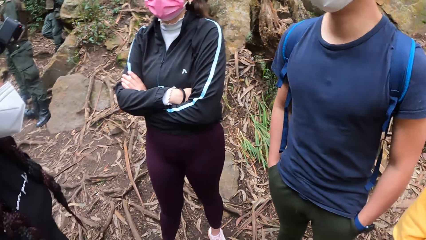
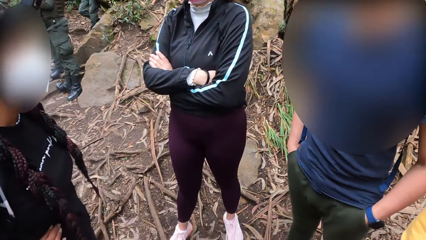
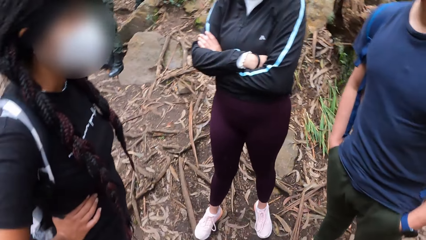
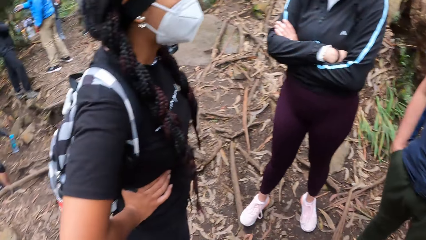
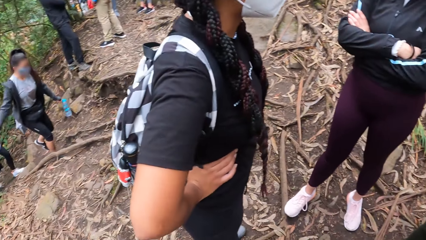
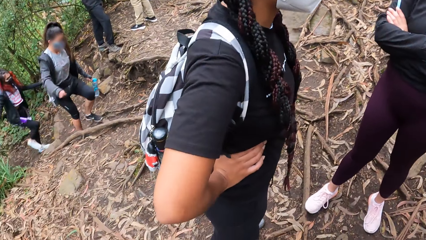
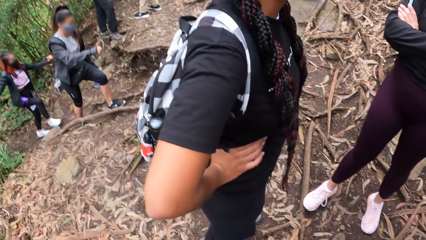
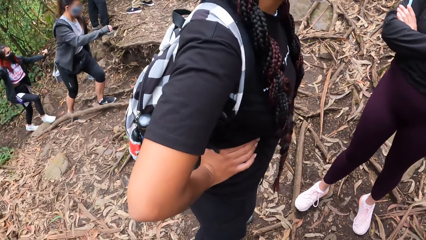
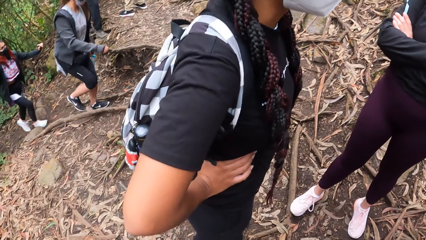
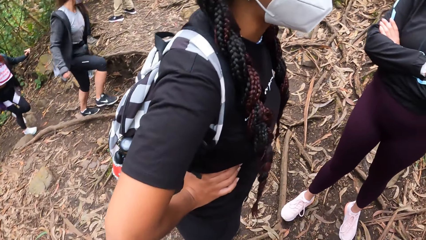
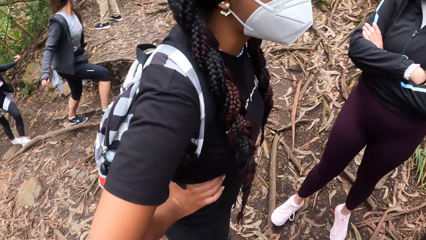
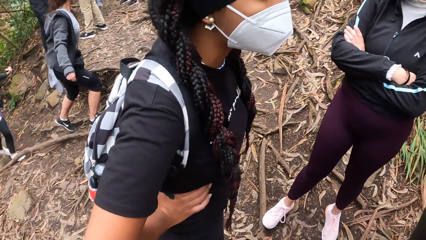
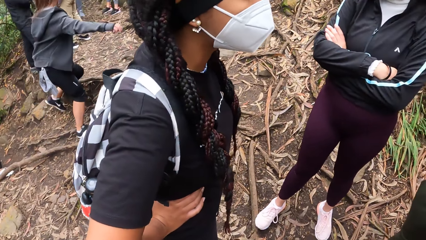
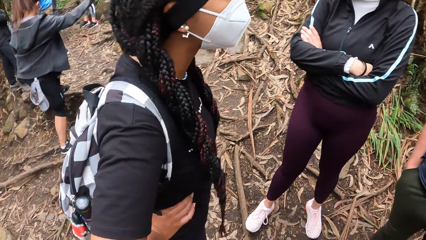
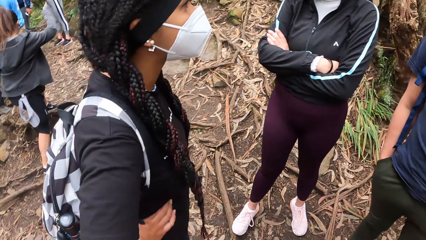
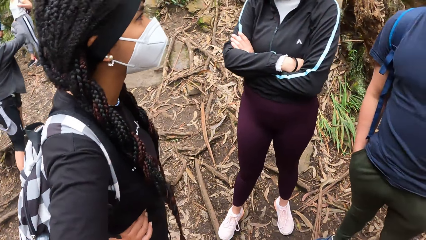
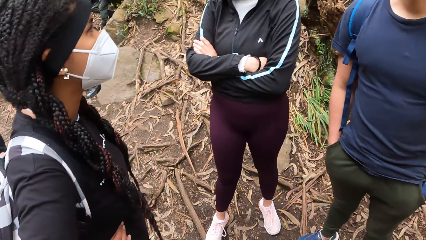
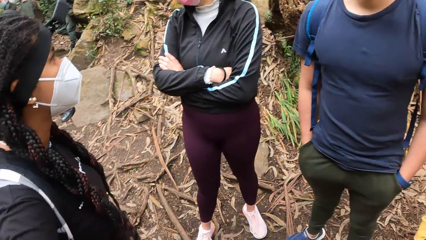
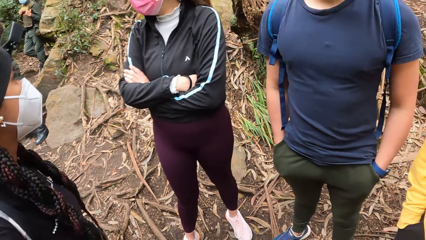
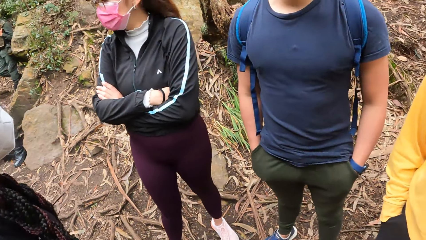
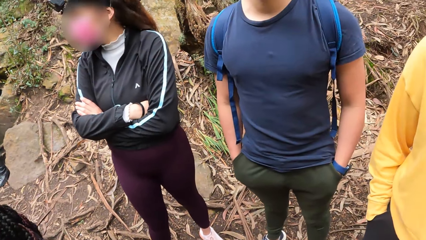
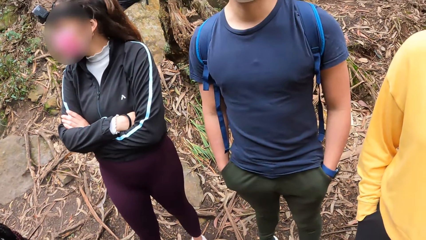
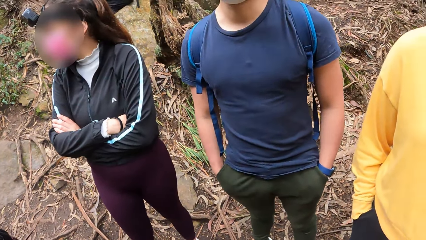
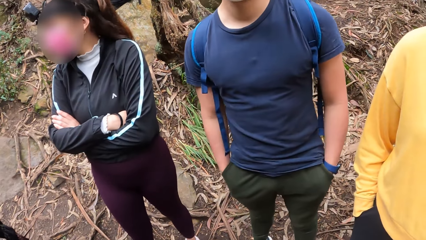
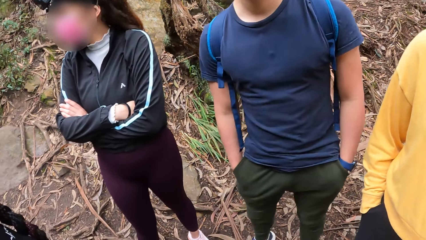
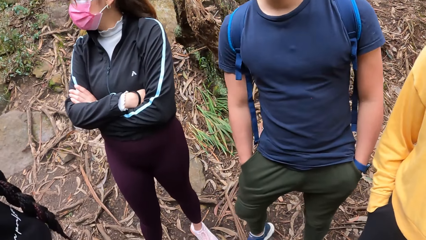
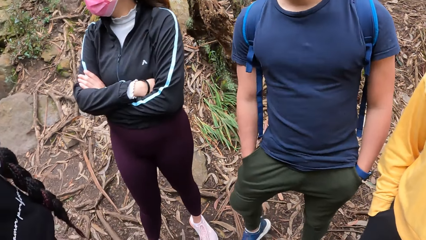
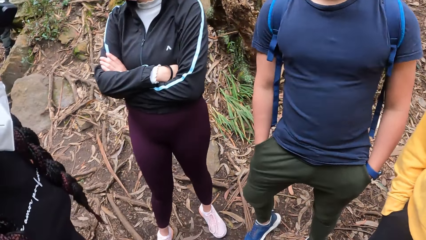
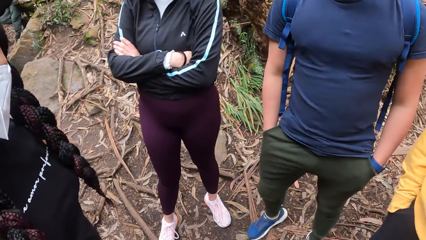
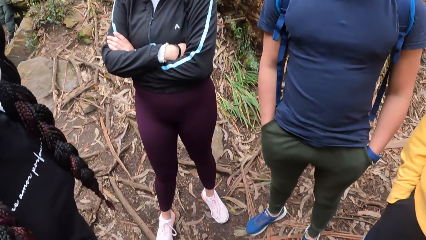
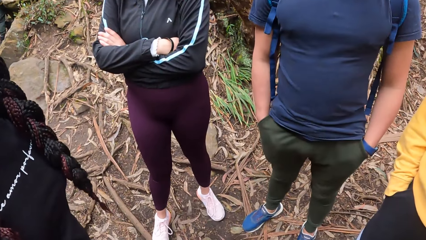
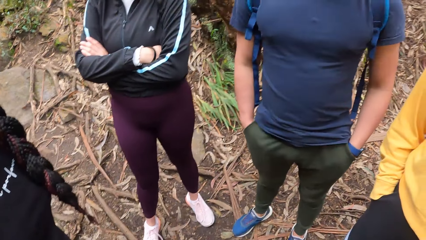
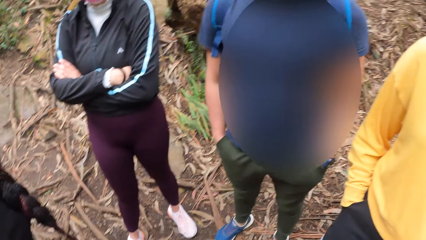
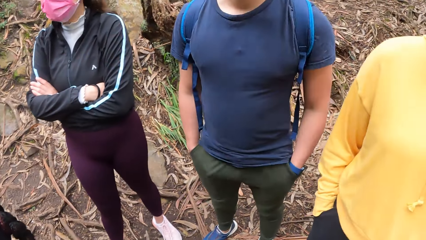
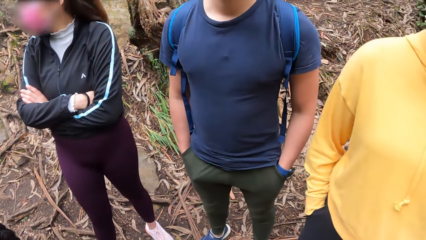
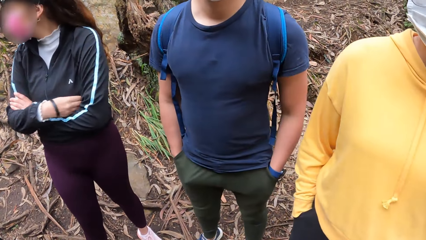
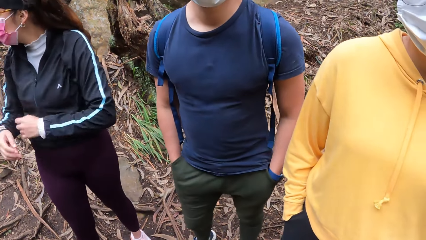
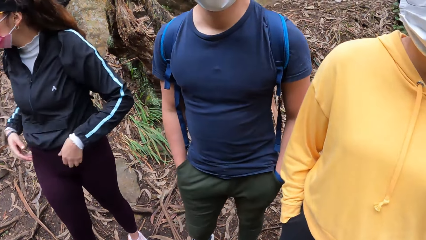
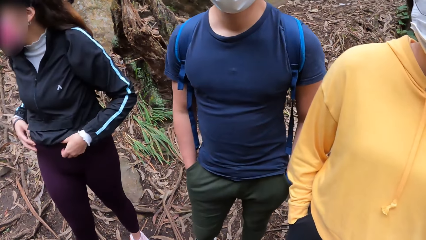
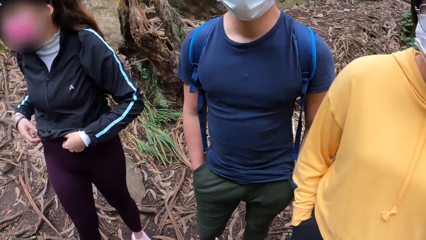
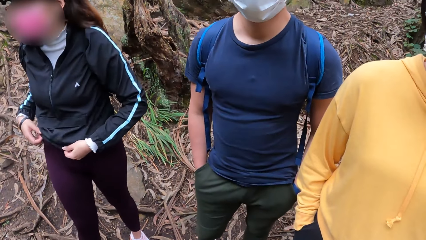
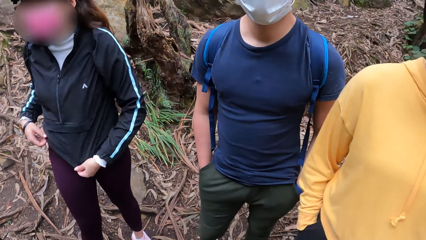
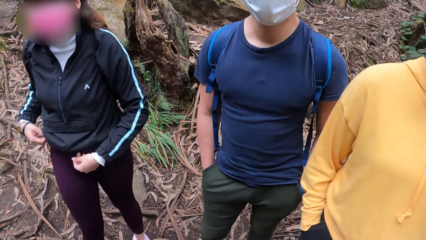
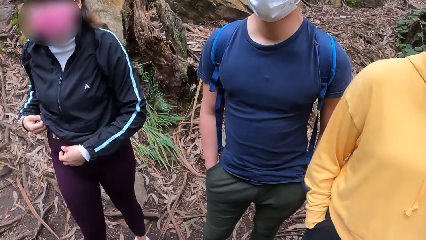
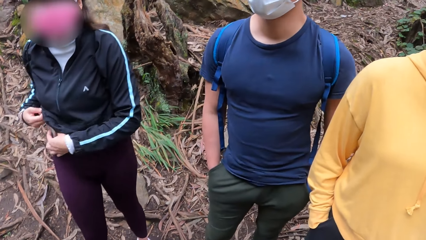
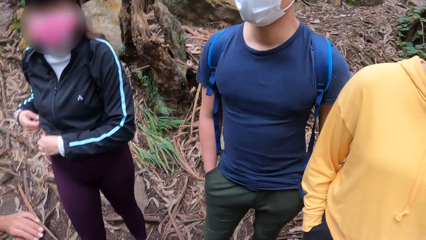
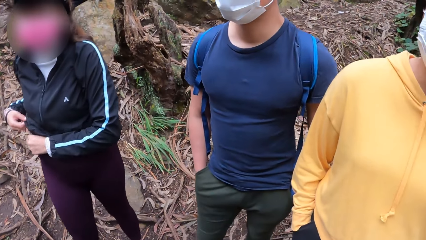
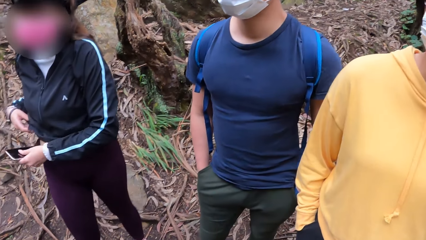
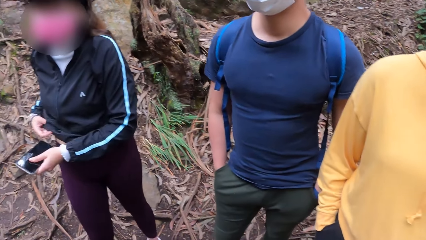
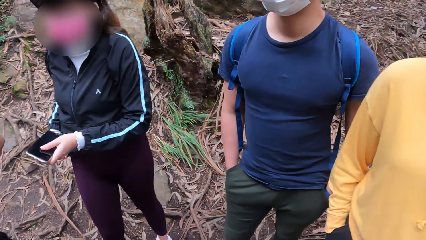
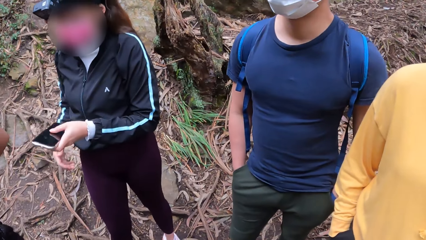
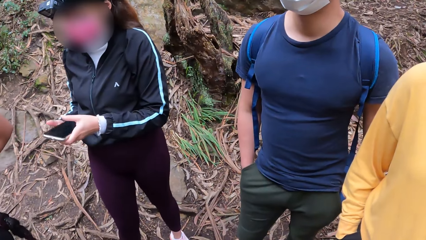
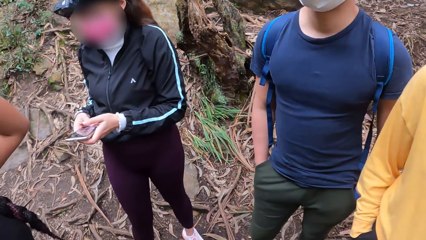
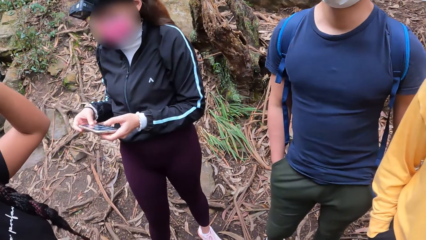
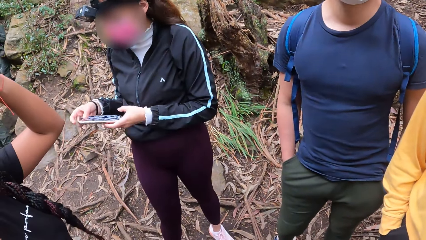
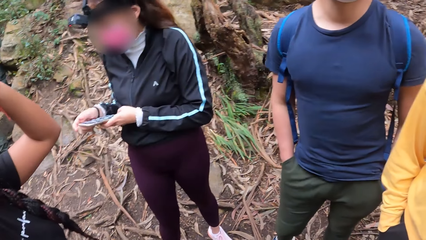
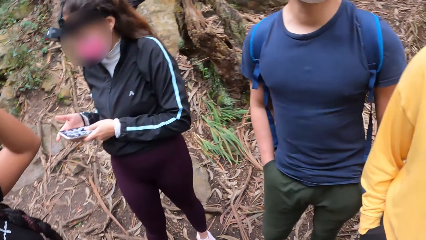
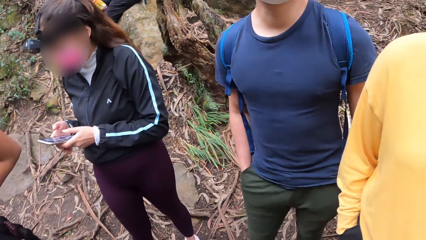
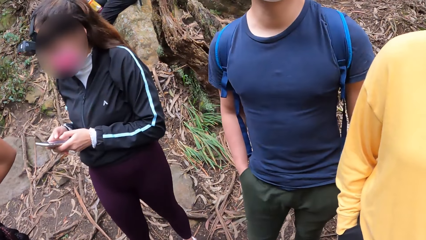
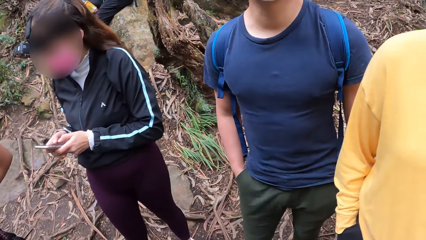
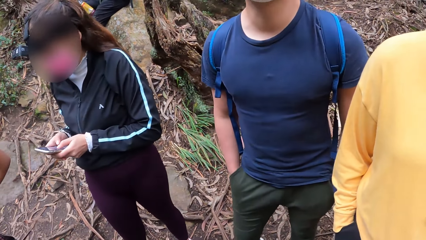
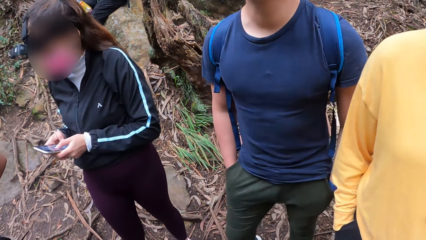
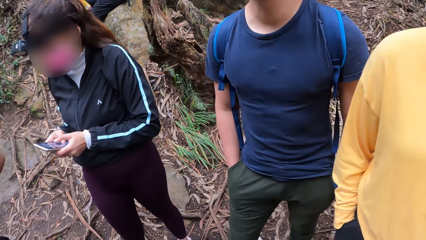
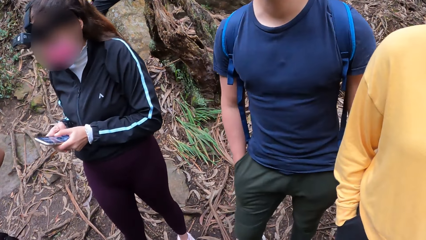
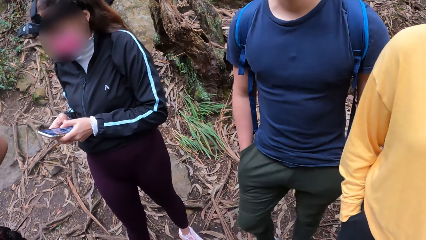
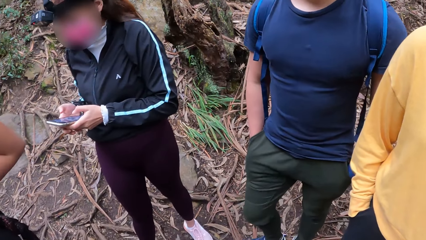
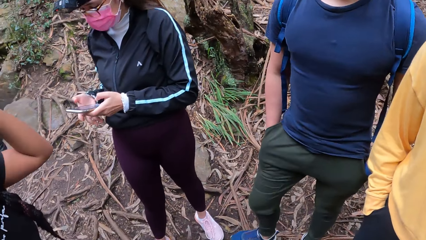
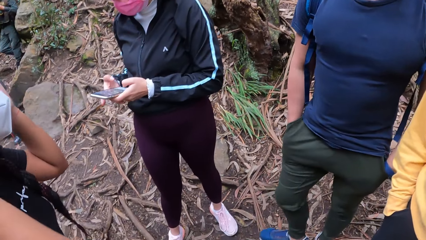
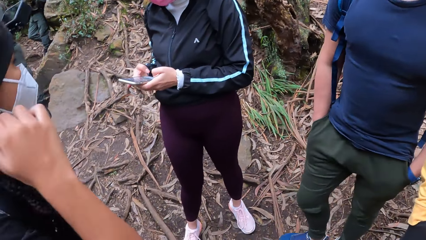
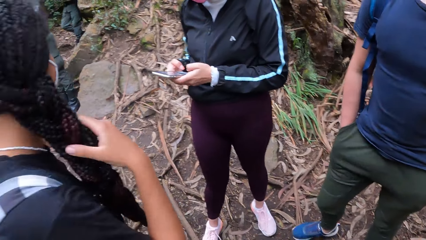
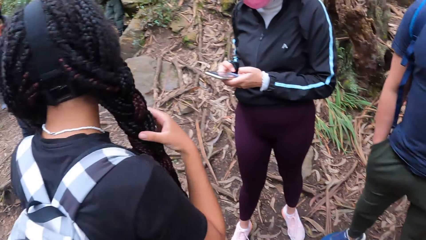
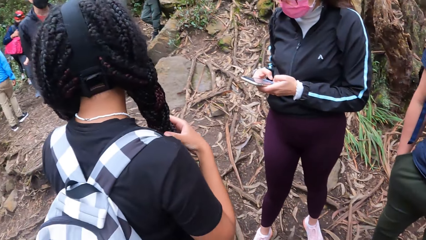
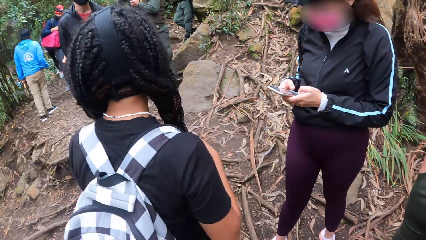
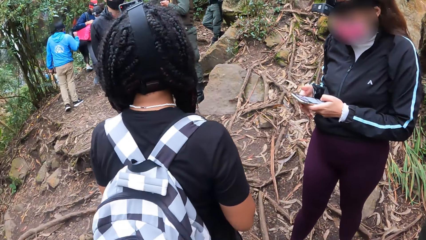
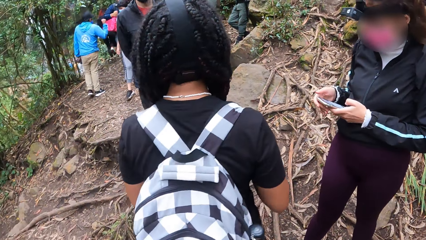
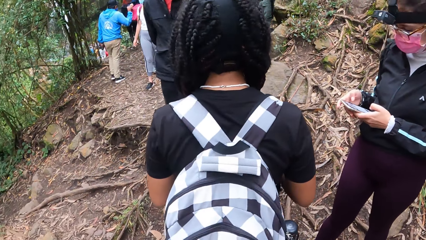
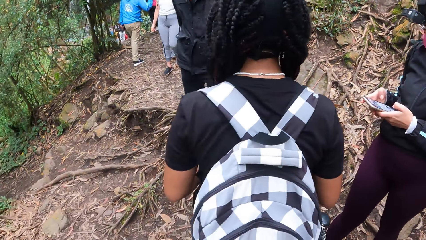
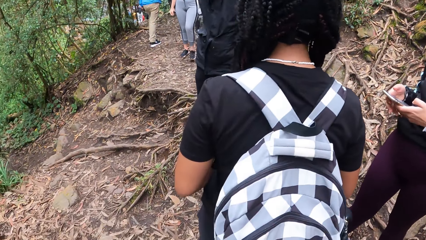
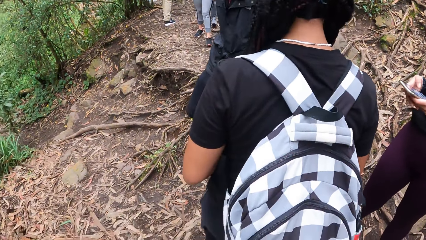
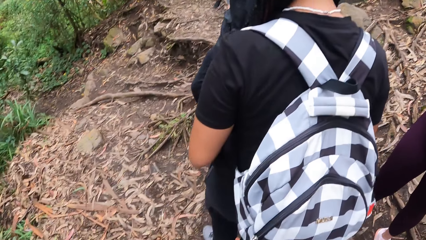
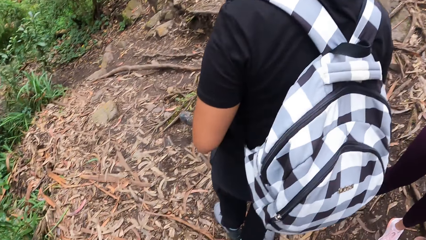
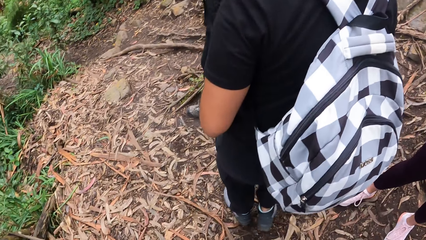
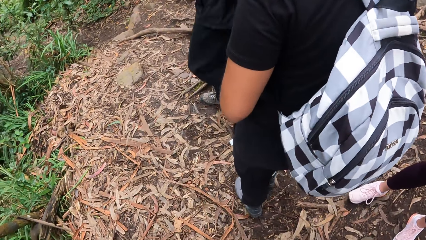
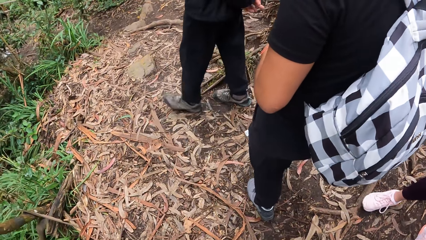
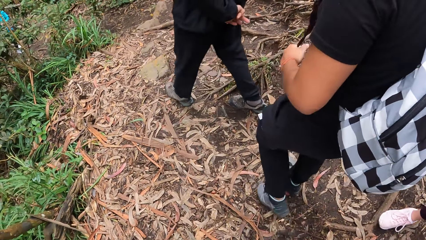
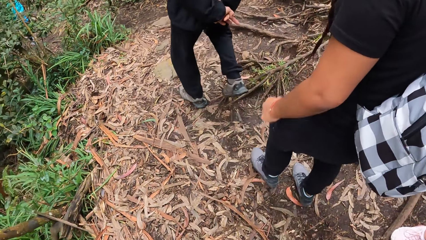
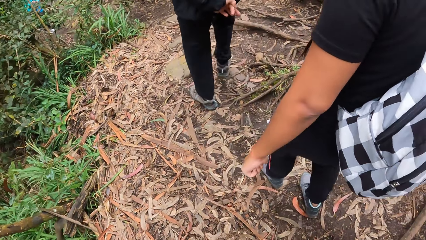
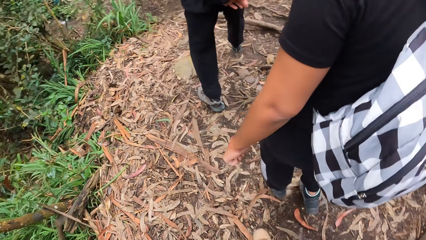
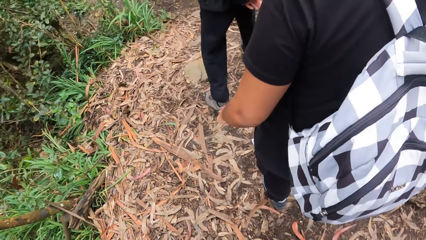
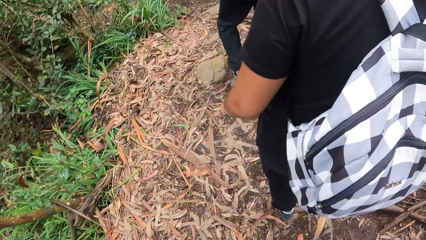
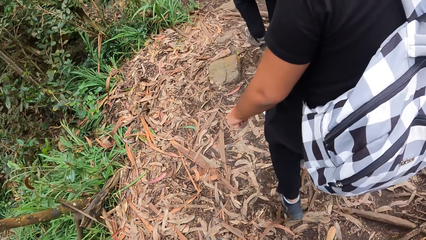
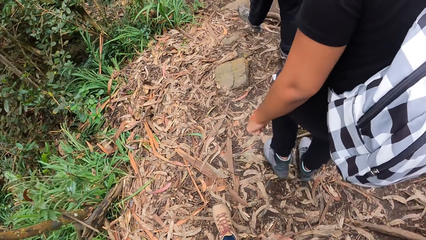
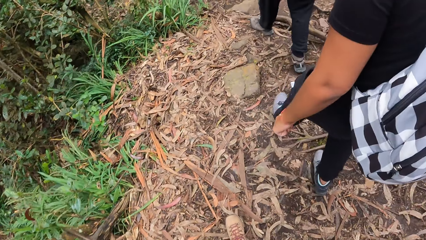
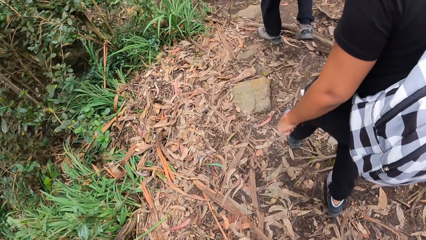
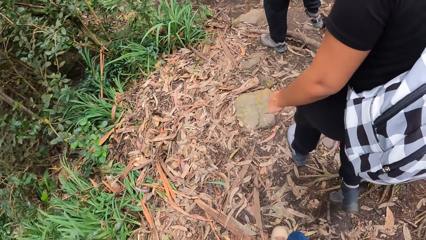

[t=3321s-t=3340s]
The camera wearer looks around the forest. They stare at a man. A woman raises the jacket with her left hand. The woman takes a phone from her trousers with her left hand. The woman operates the phone with her hands. The camera wearer looks around the forest. They walk along a path with the woman, another woman, a third woman and the man. They follow a lady.
